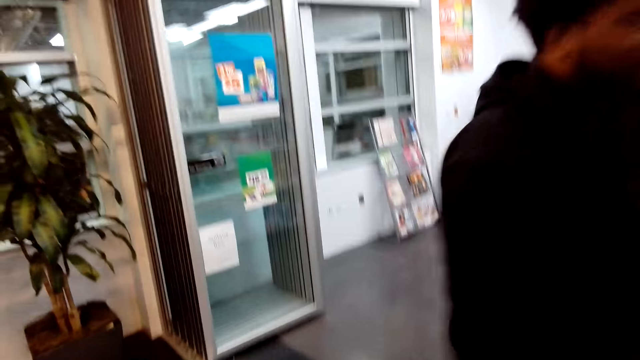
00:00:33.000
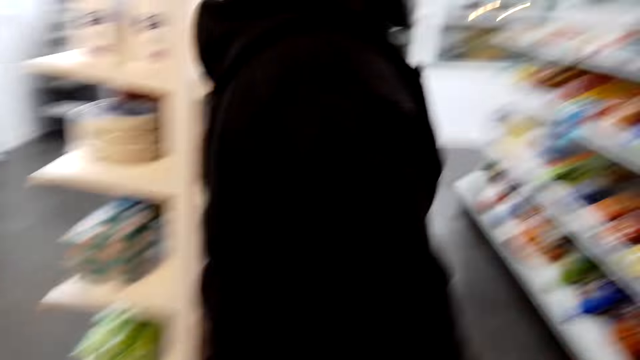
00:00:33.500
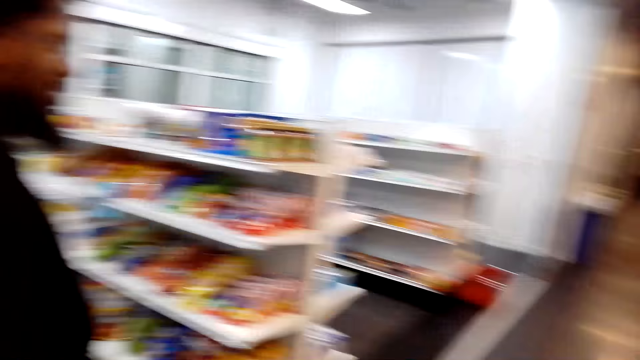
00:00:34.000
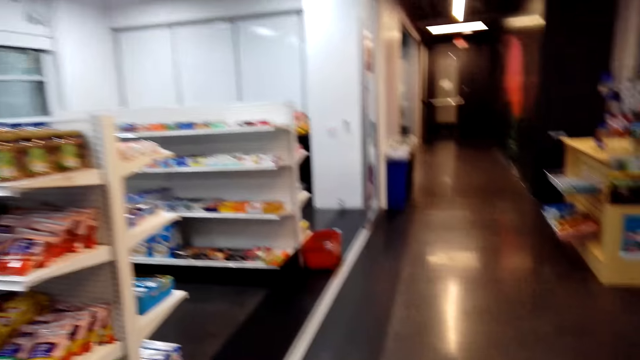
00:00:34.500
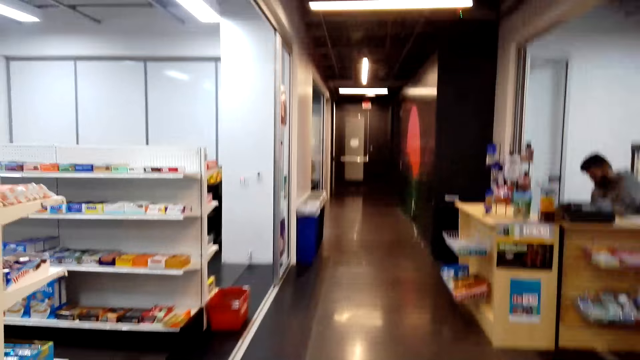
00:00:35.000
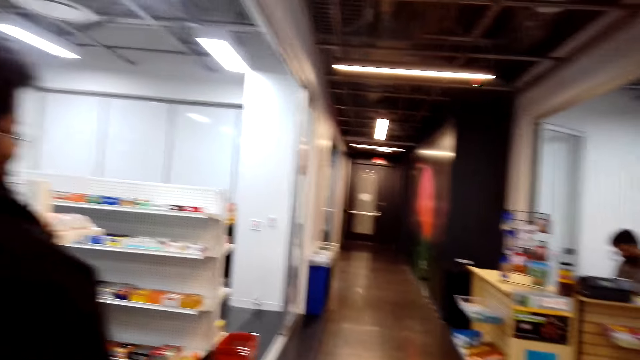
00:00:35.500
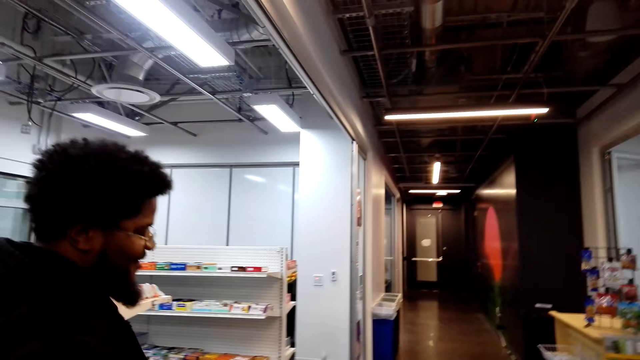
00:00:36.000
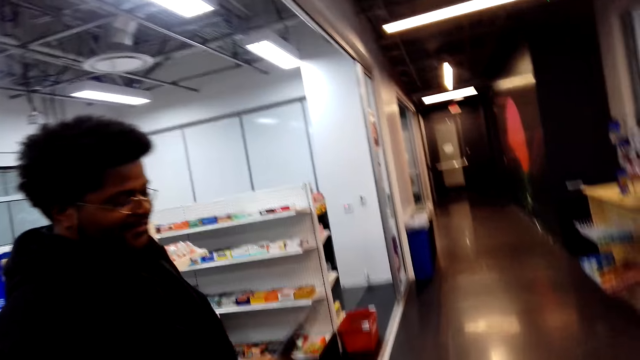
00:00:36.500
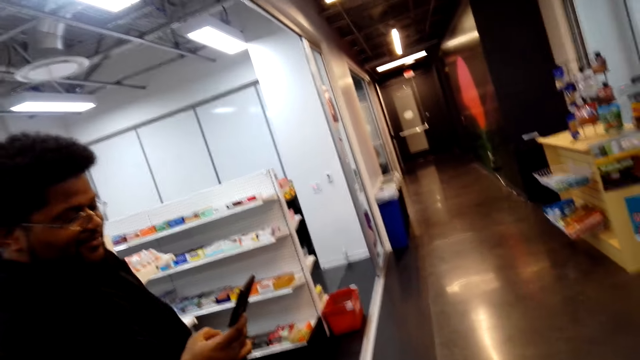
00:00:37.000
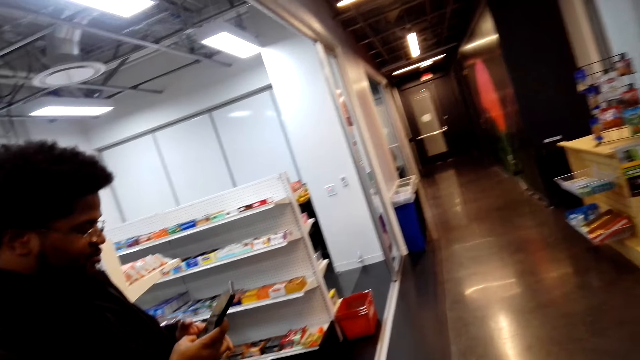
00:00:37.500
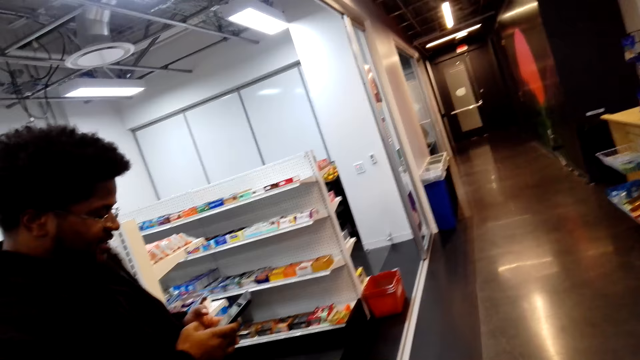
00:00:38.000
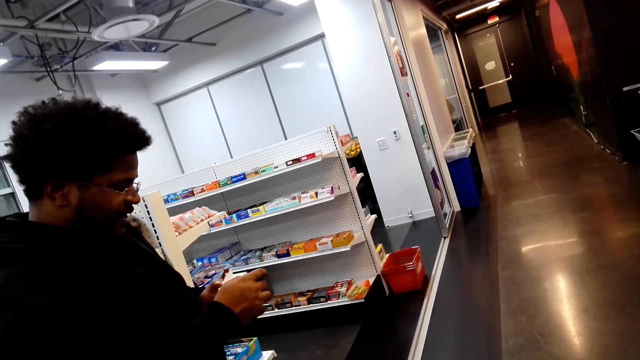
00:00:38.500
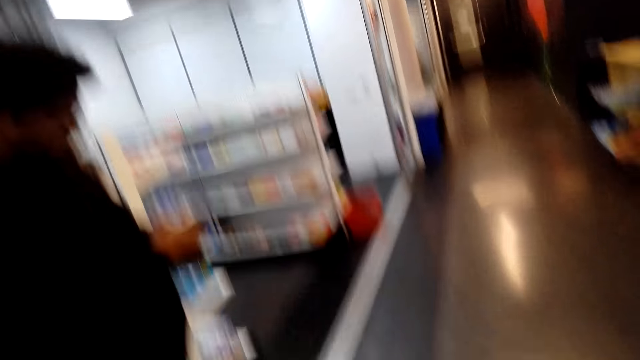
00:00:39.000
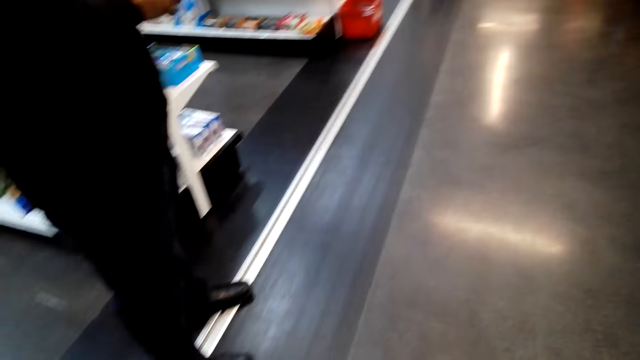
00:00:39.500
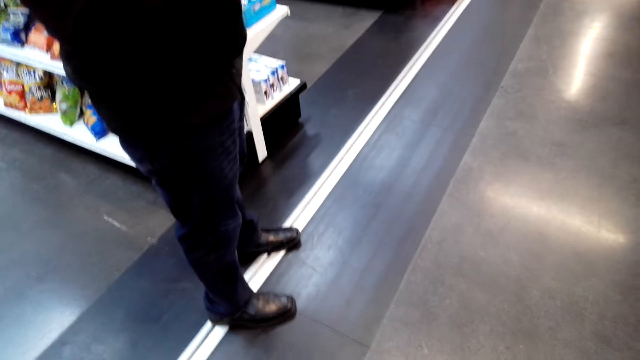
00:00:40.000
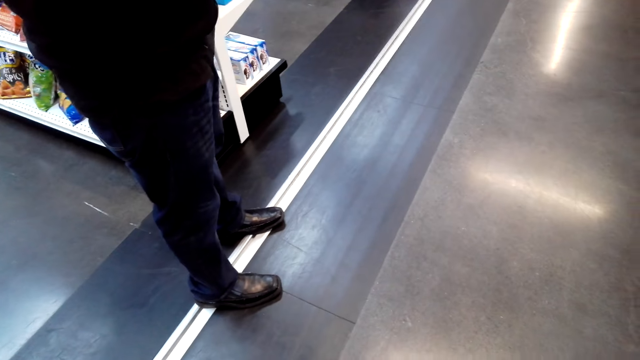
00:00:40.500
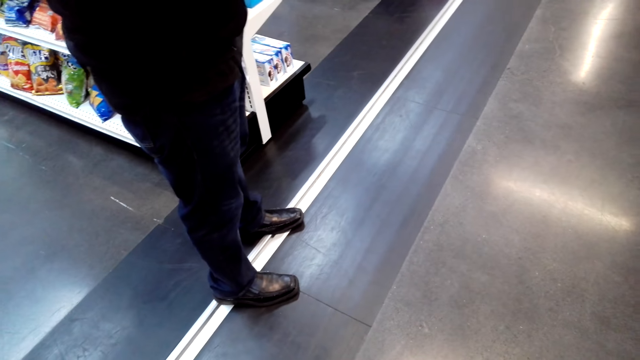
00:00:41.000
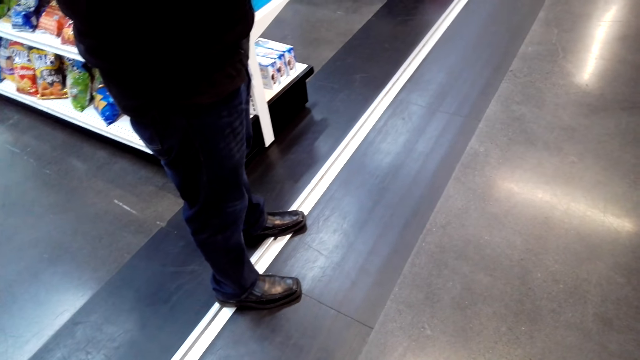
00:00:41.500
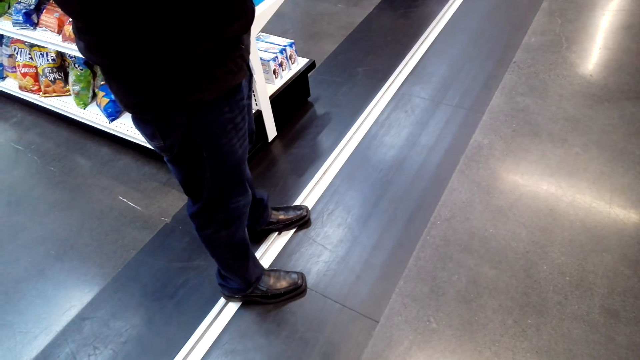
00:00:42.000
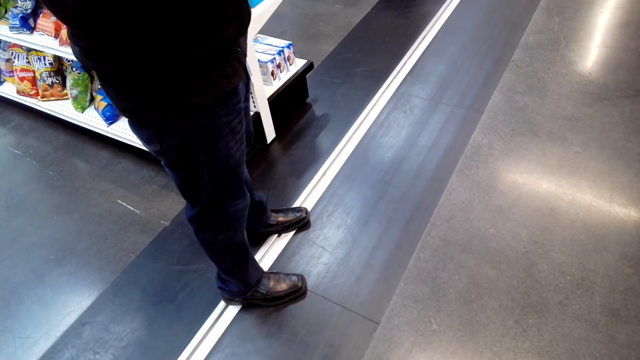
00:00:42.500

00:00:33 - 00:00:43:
A man scrolls on his phone.

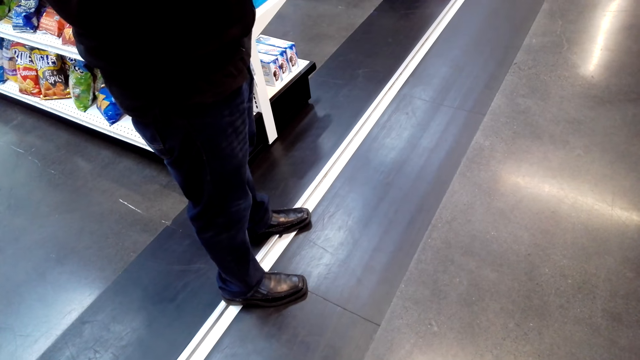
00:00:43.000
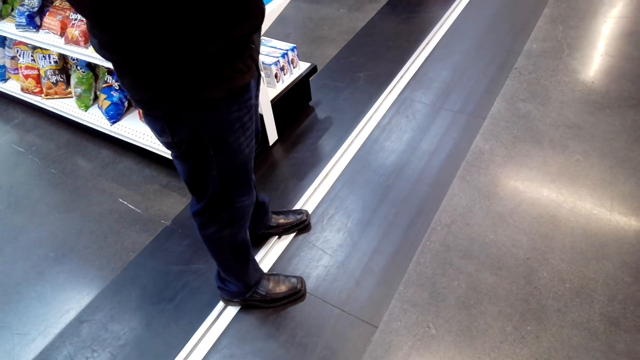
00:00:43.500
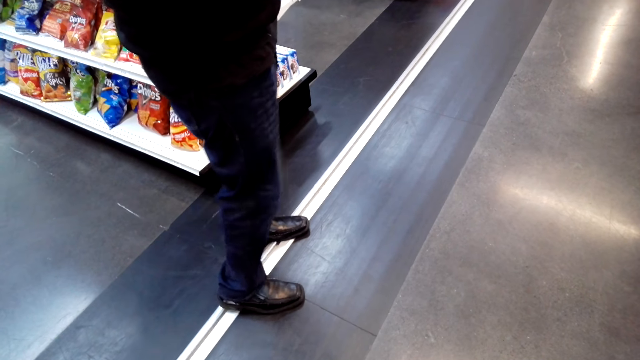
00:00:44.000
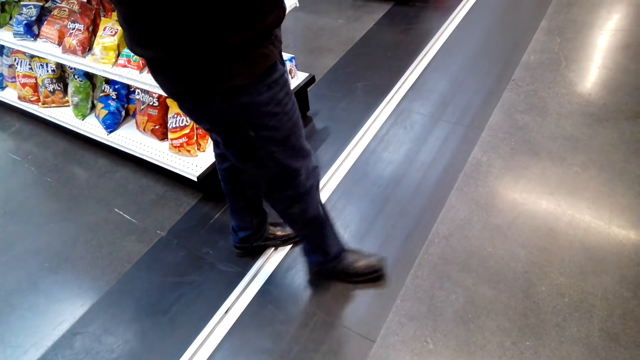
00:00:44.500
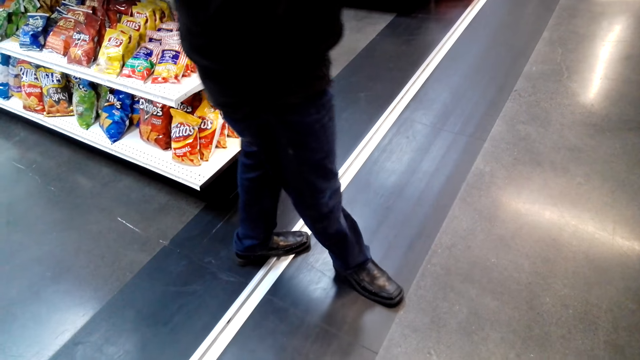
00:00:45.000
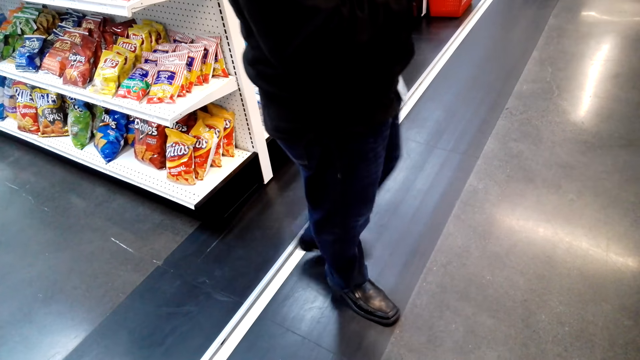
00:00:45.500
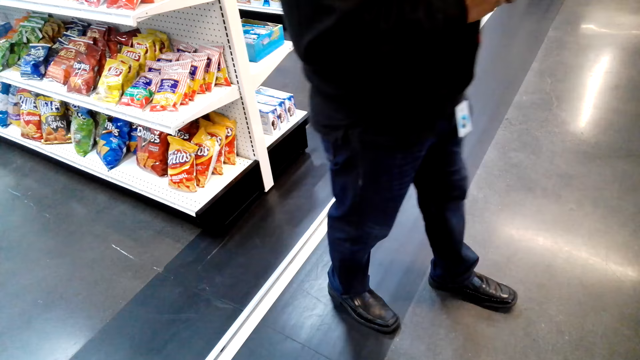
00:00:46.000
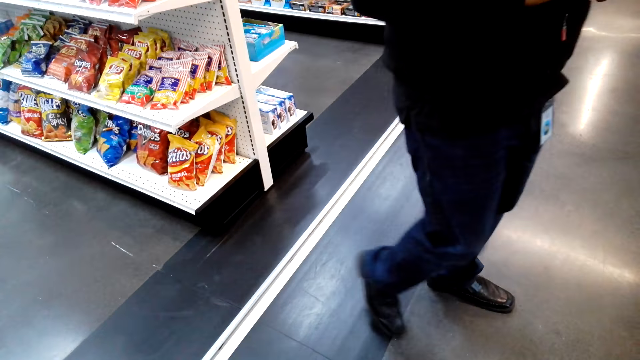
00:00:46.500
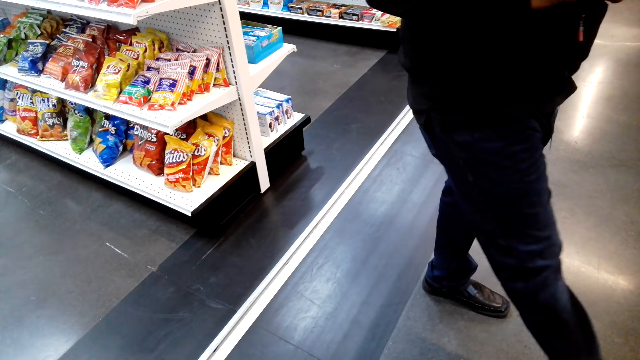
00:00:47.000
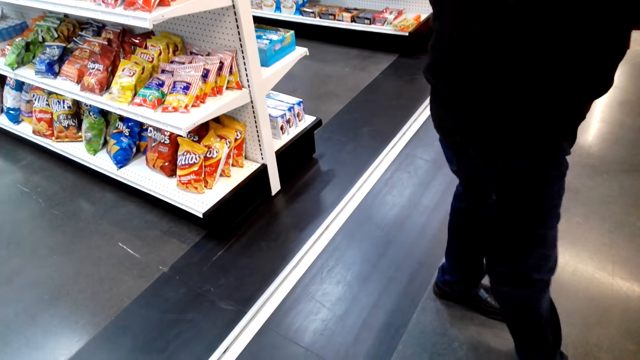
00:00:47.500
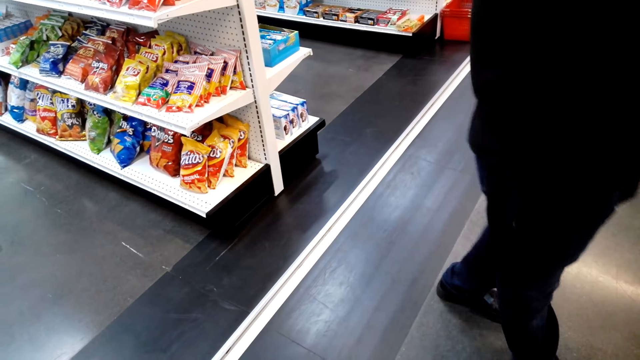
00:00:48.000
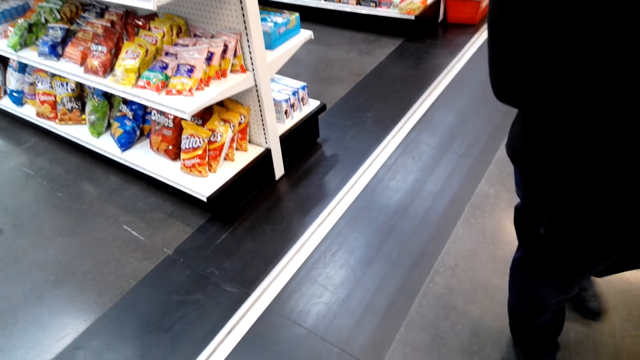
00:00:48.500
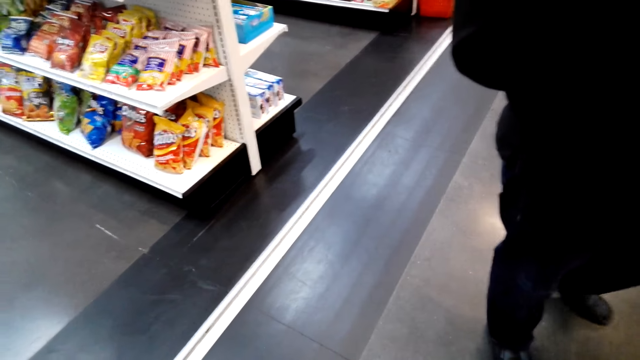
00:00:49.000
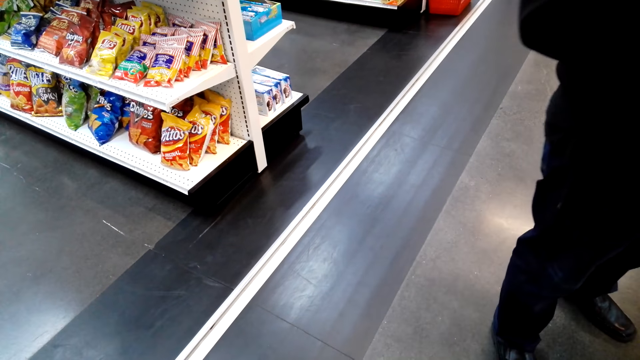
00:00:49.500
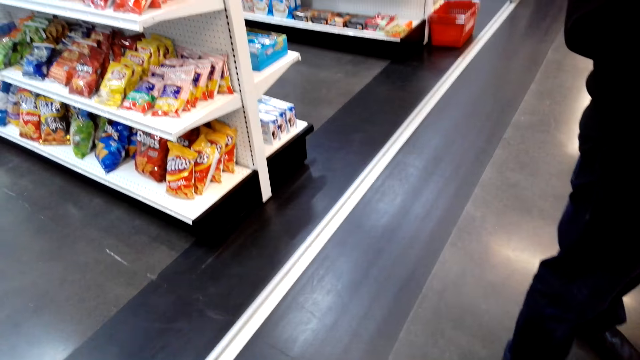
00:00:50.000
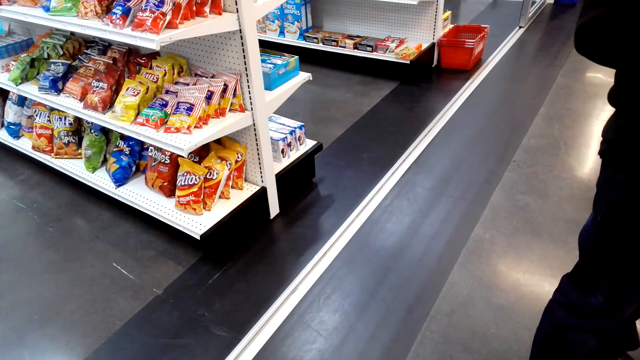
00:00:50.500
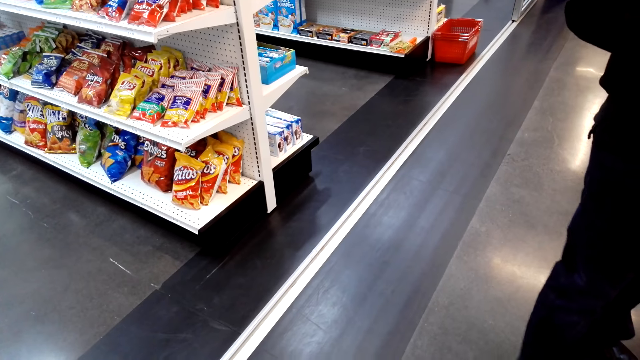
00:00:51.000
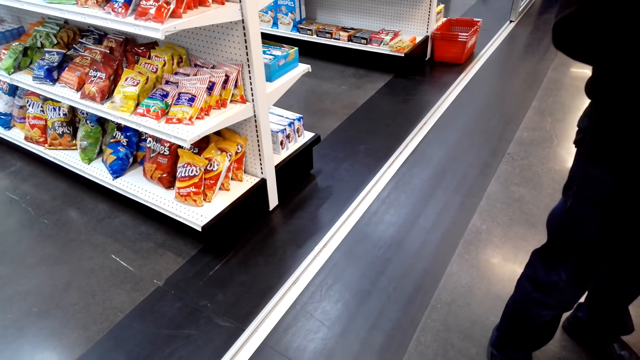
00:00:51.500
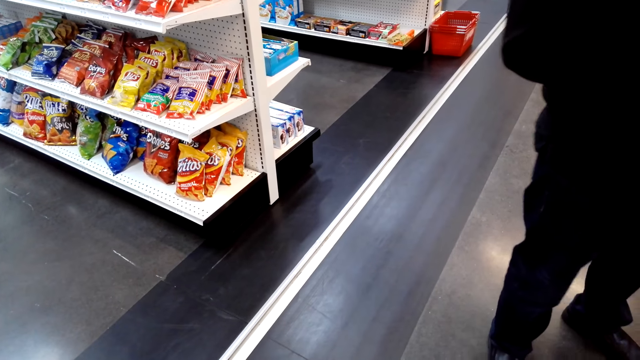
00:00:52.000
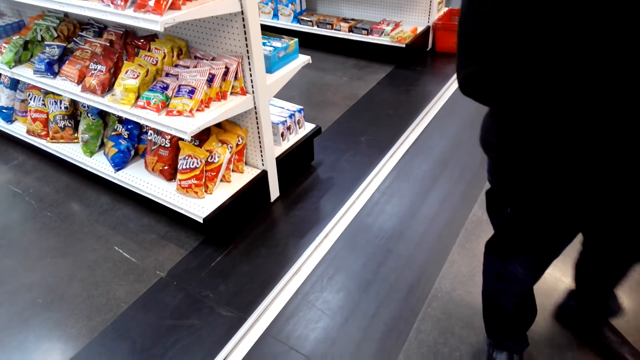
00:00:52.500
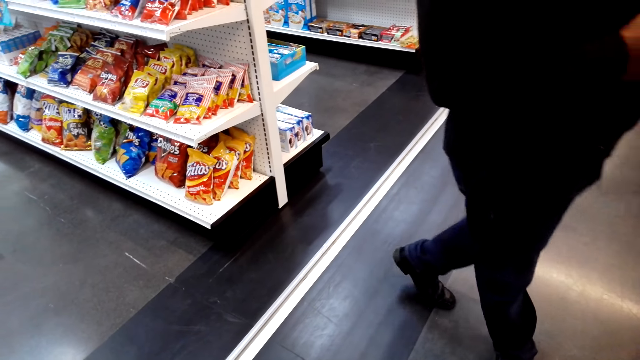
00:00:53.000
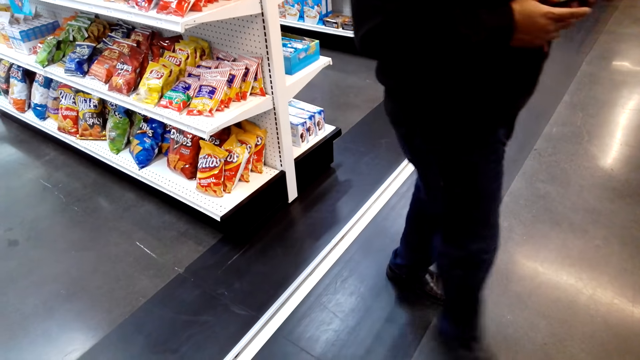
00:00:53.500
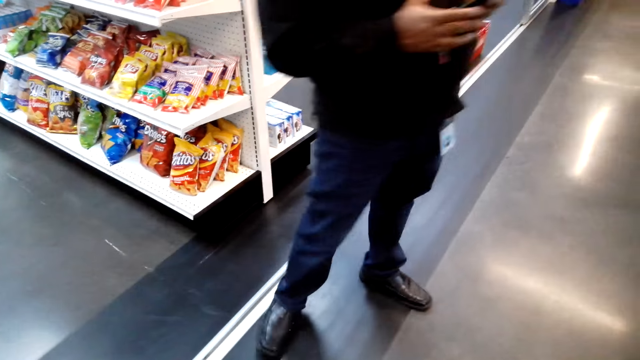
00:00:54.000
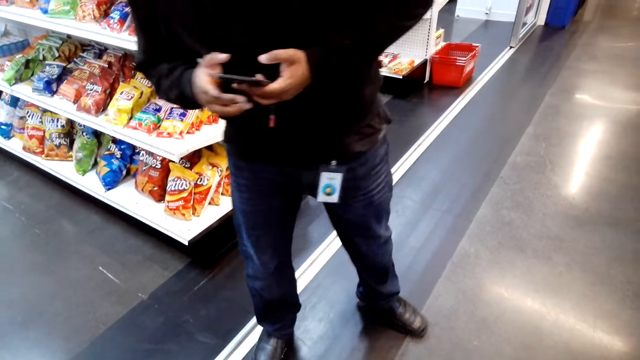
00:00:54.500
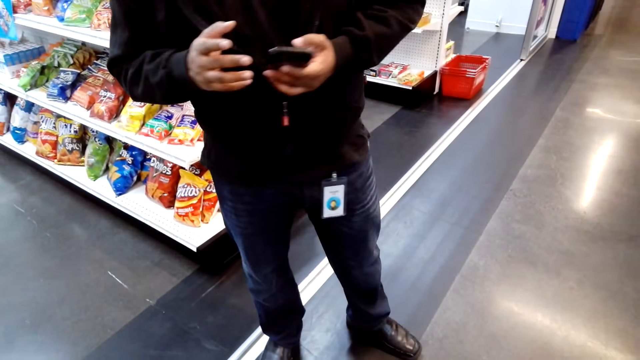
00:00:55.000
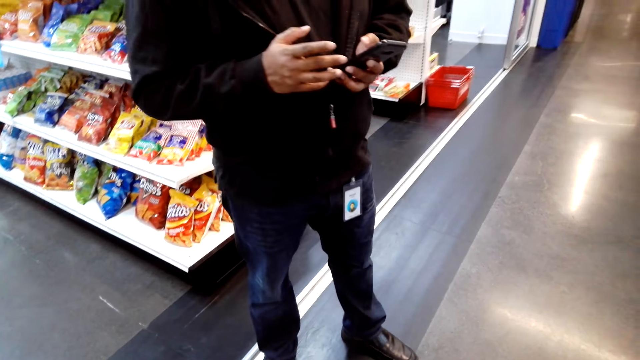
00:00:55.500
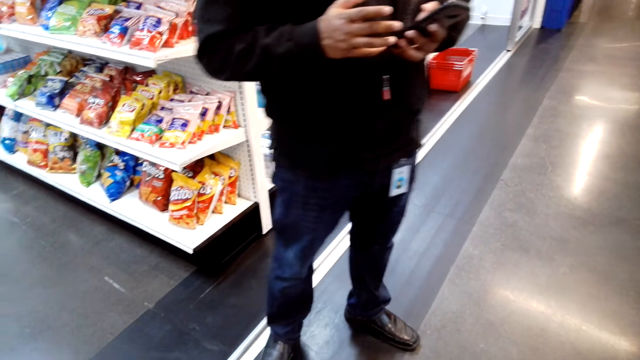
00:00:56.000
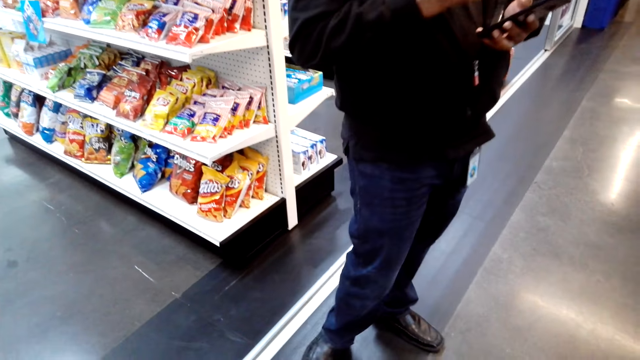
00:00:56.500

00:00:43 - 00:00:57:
A man walks. The man interacts with the camera wearer.
